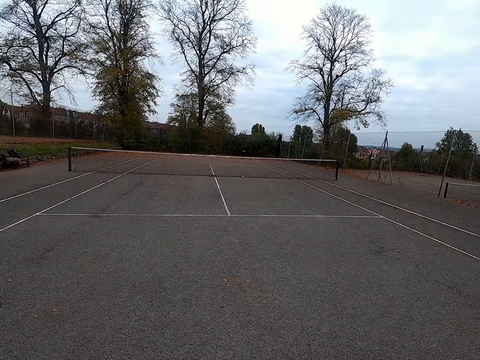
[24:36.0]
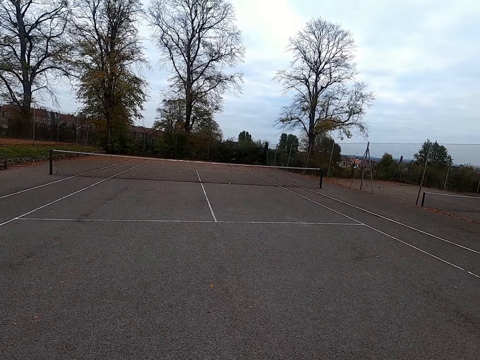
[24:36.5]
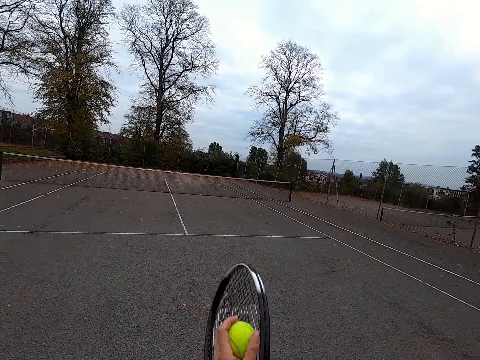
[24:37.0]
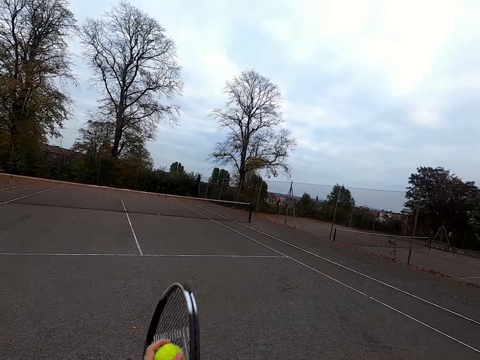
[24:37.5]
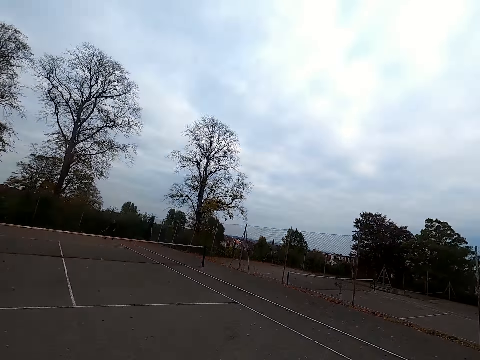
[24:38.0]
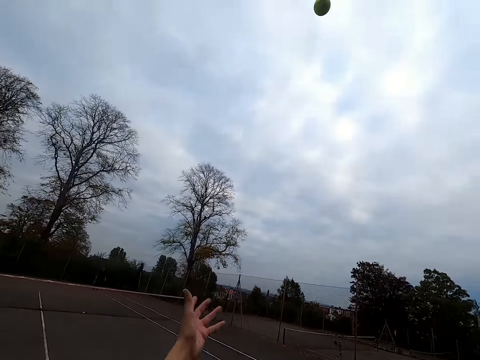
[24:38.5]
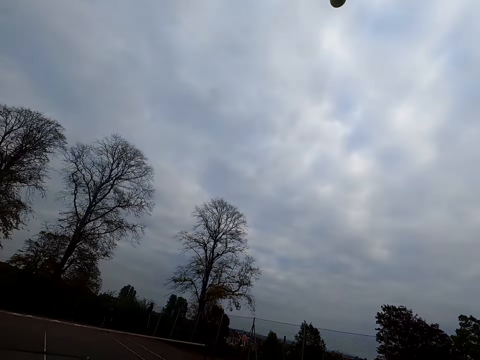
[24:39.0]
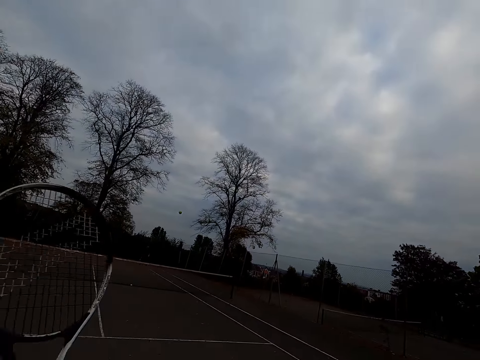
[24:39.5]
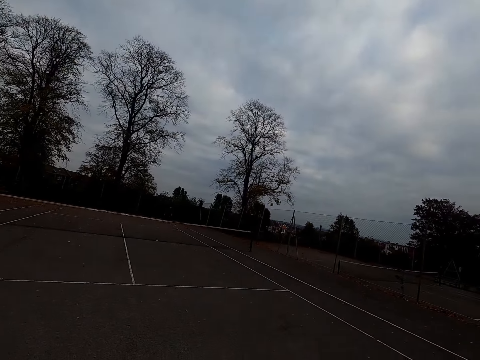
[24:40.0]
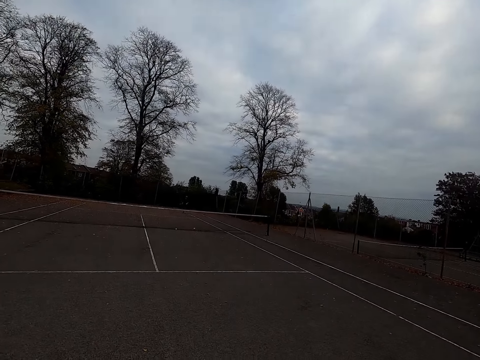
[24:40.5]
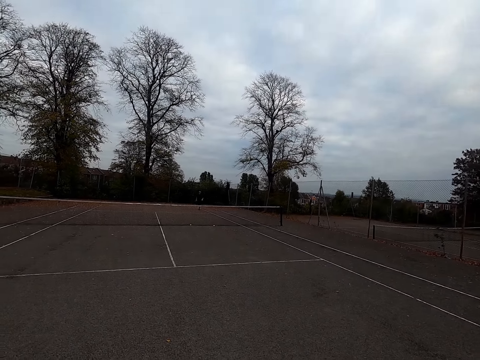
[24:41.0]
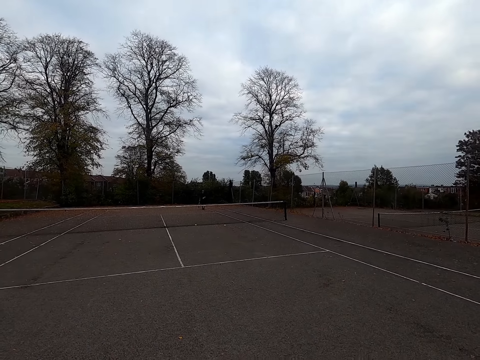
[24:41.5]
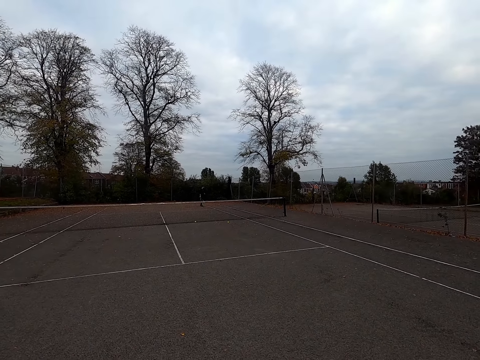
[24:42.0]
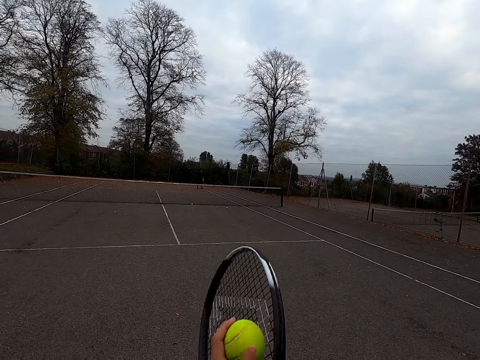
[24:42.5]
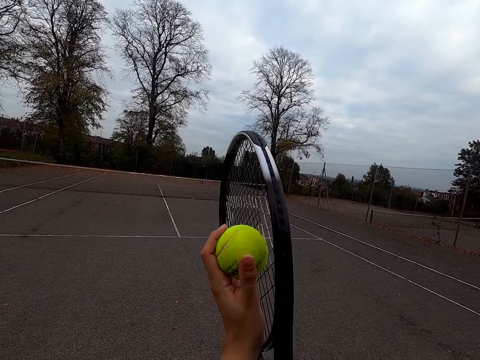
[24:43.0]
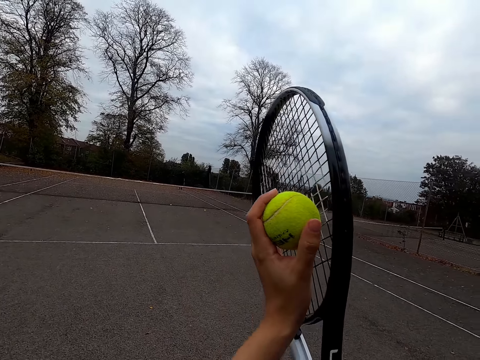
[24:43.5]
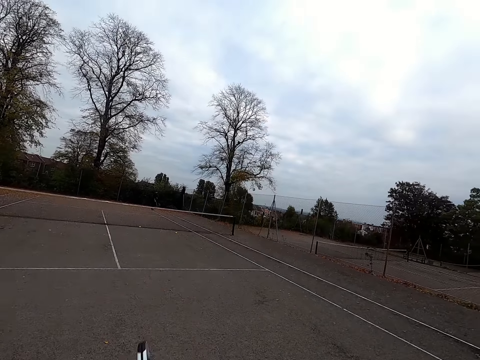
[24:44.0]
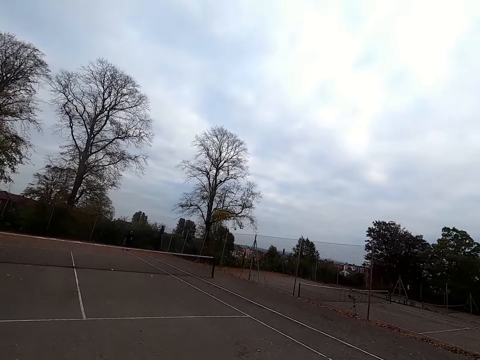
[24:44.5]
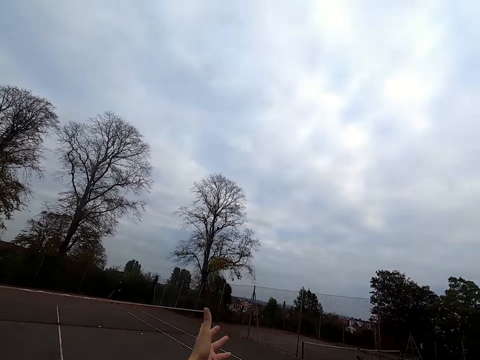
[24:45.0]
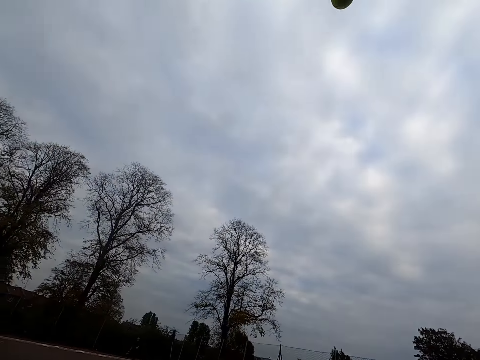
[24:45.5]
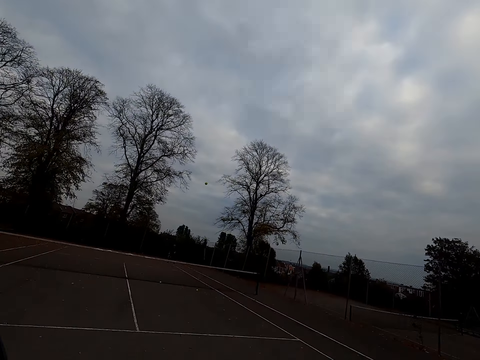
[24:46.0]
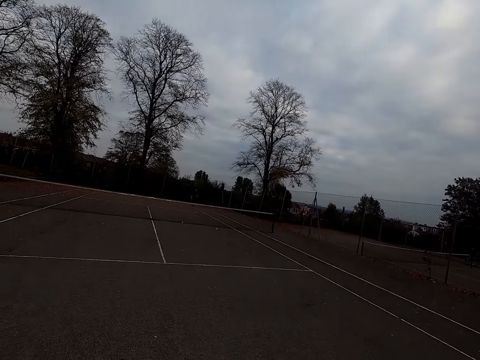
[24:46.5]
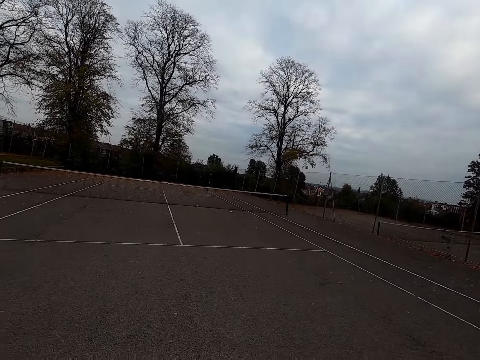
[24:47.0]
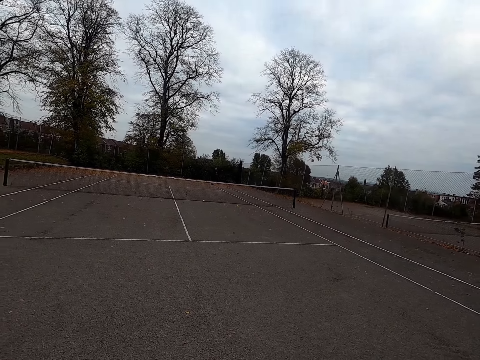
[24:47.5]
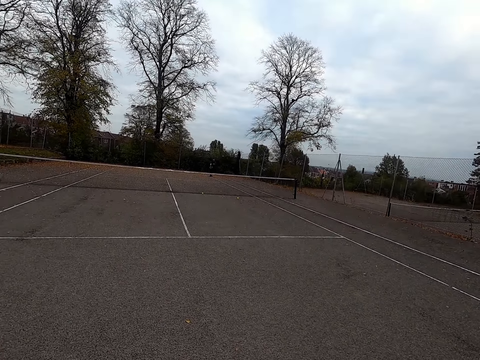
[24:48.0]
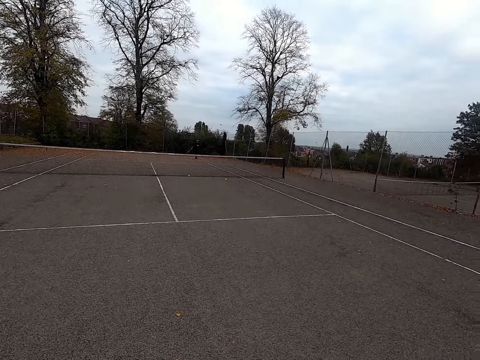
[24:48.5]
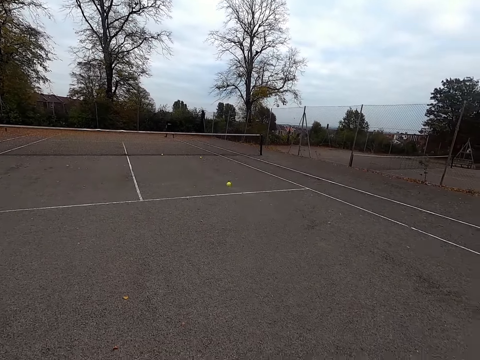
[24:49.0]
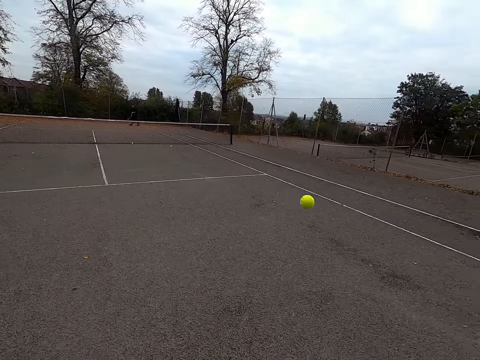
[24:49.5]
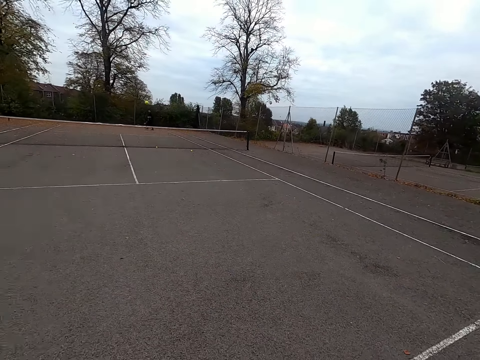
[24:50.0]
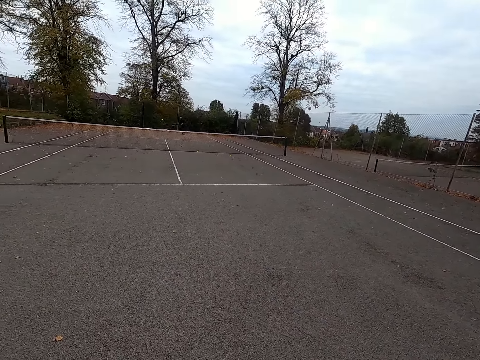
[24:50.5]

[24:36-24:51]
The camera wearer holds the ball on the racket. They throw the ball. They hit the ball with the racket. They walk around the tennis court. They hold the ball on the racket. They walk around the tennis court. They throw the ball. They hit the ball with the racket.

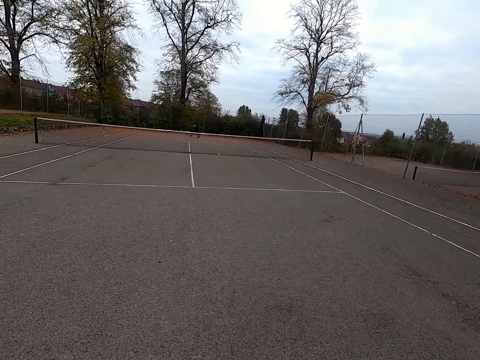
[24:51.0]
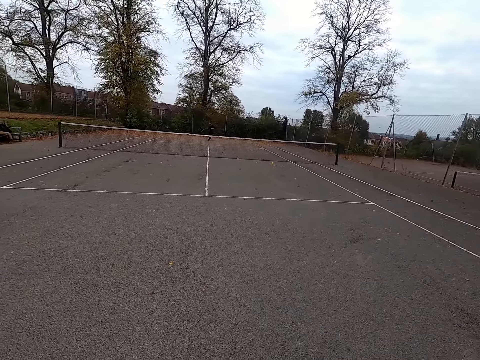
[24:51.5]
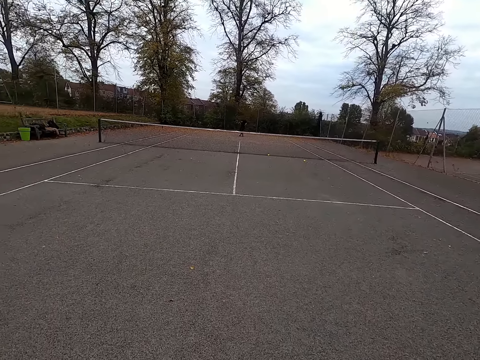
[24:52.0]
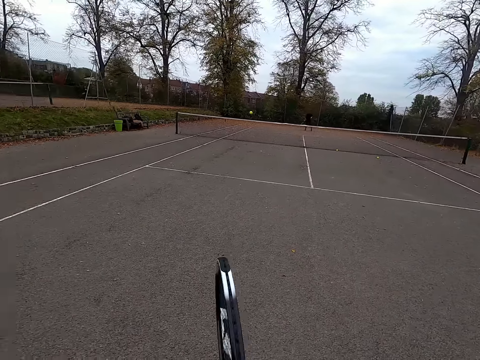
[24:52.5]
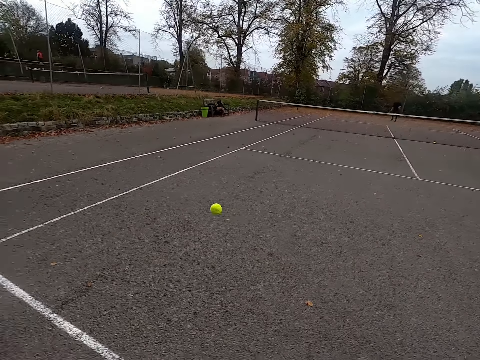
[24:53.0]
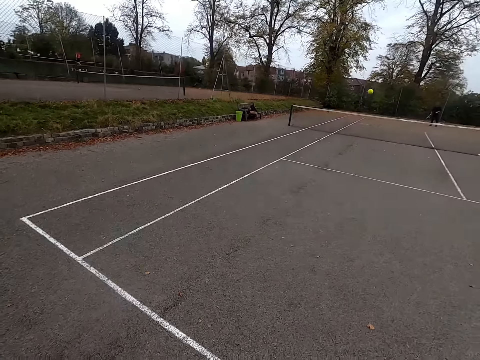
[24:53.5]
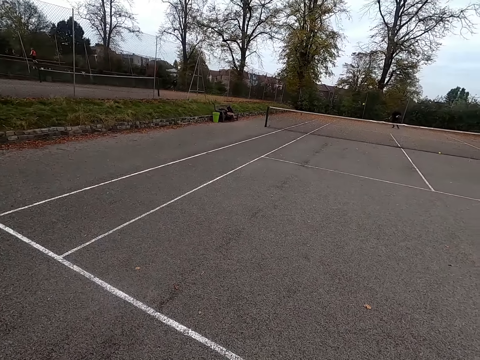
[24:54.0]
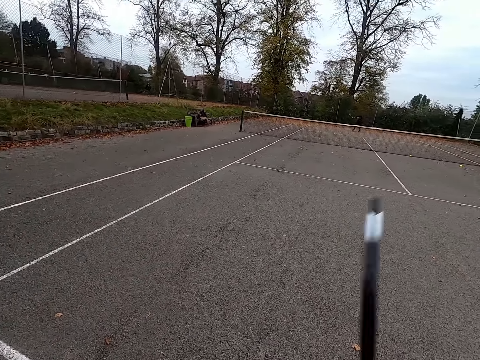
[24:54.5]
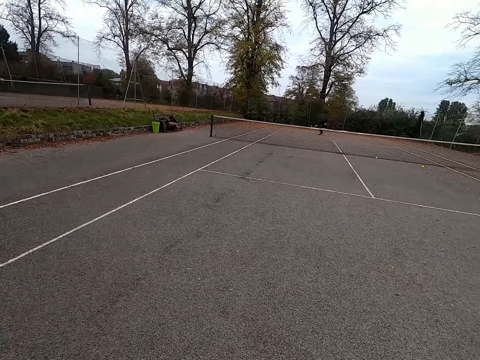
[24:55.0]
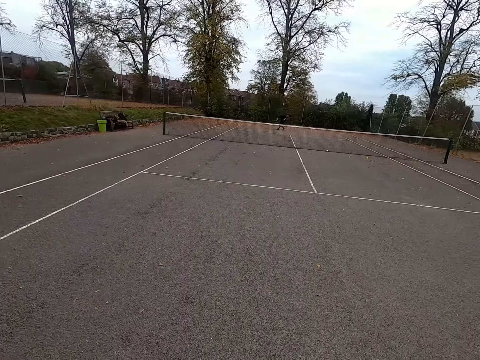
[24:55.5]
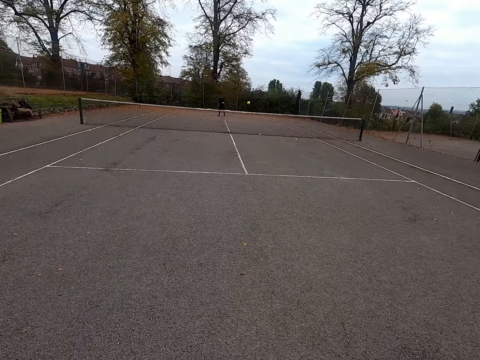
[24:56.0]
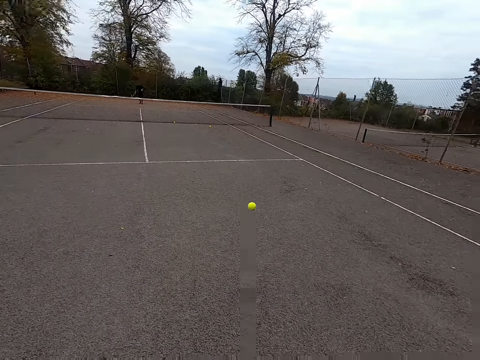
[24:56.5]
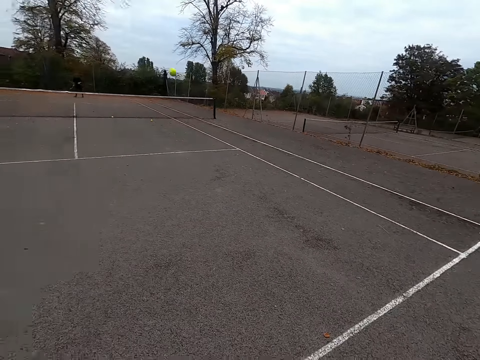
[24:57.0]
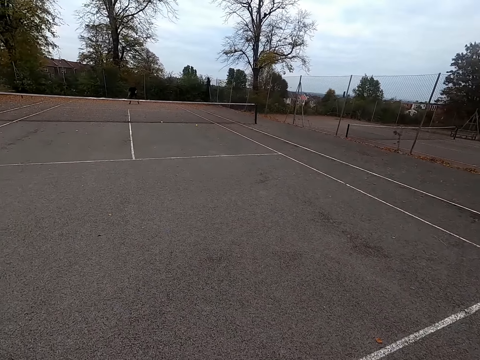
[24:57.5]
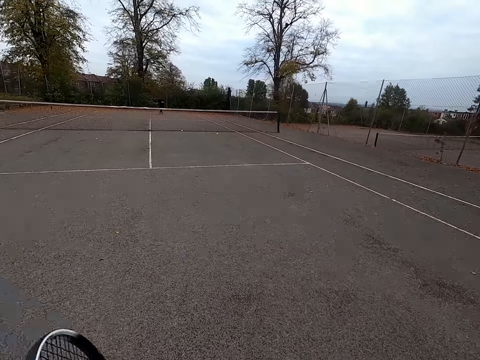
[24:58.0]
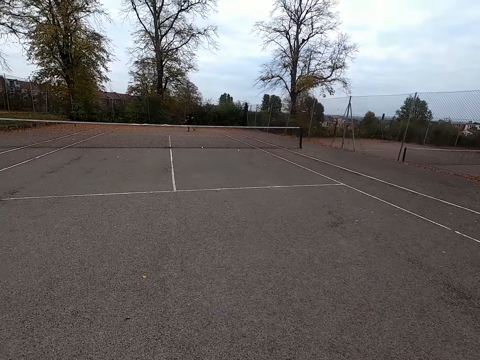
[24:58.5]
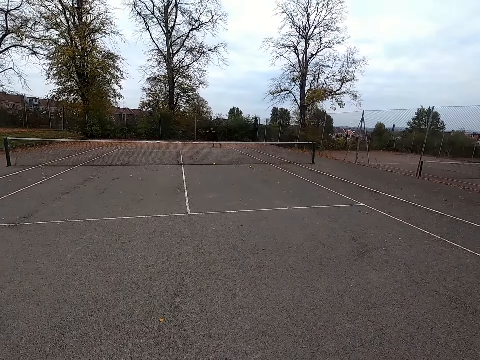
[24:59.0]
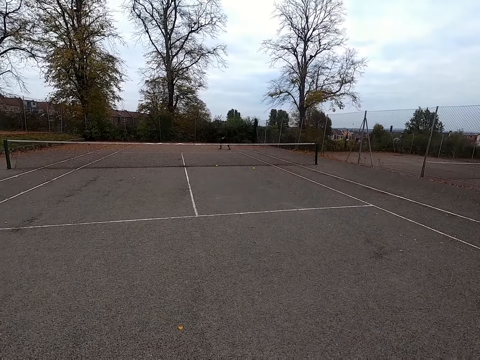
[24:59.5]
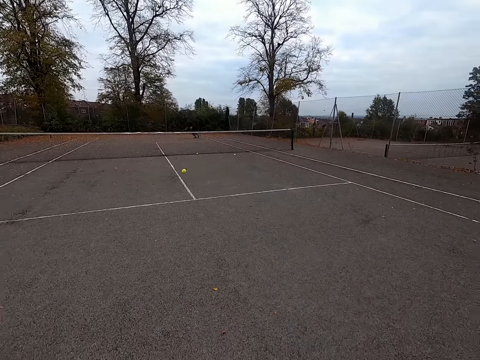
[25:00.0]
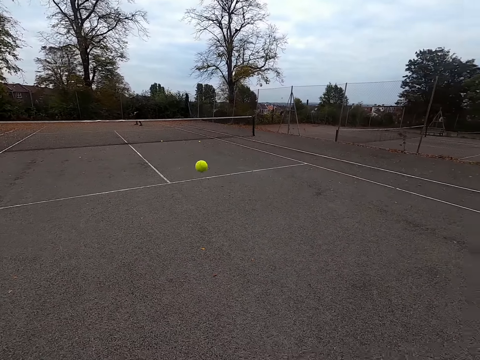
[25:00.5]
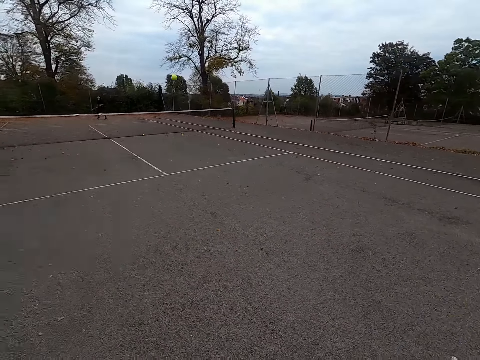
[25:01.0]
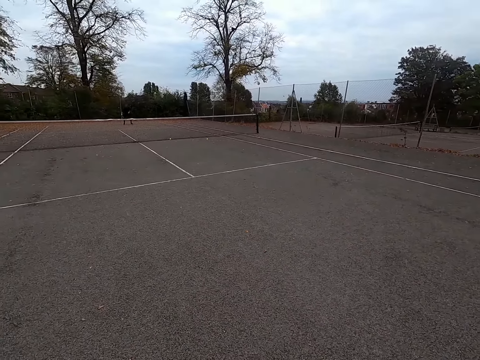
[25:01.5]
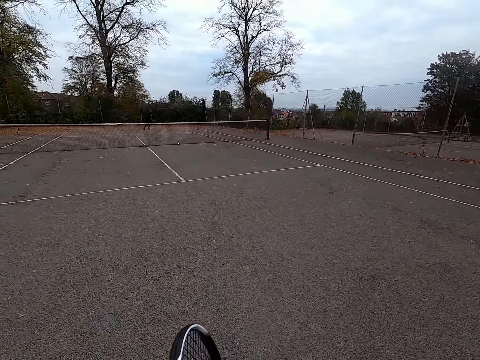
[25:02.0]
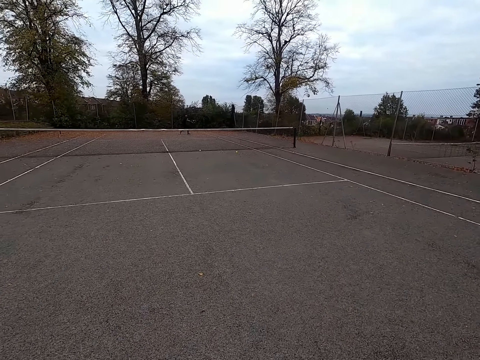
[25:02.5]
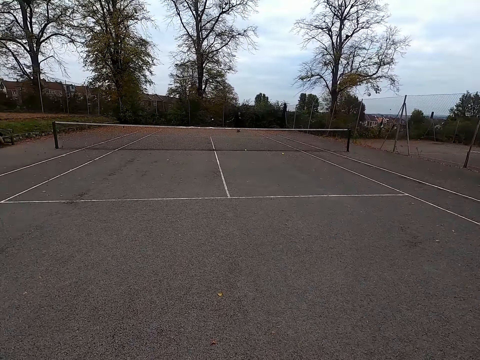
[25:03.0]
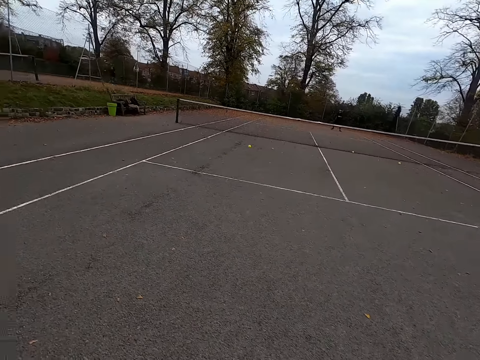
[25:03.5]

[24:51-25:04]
The camera wearer hits a ball with a racket. A man hits the ball with the racket. The camera wearer hits the ball with the racket. They walk around the tennis court. The man hits the ball with the racket. The camera wearer hits the ball with the racket.
